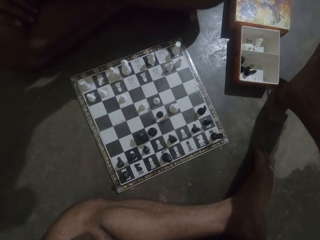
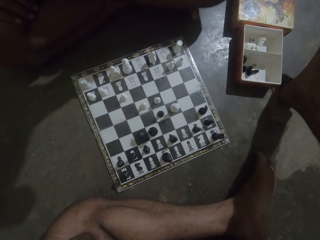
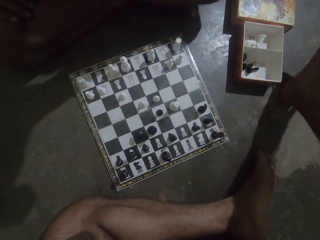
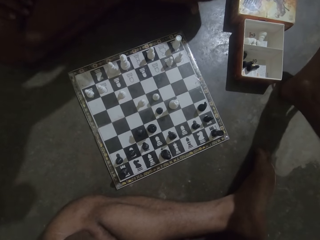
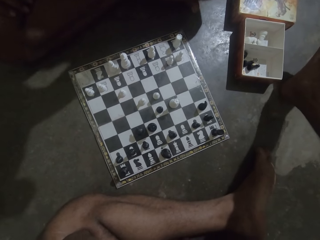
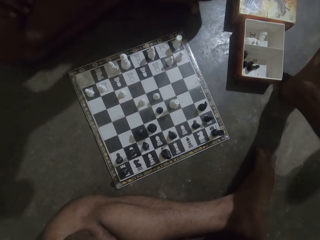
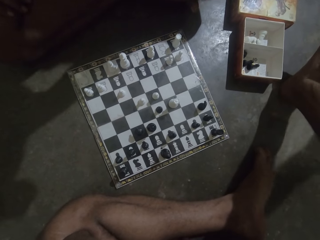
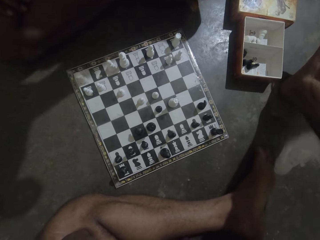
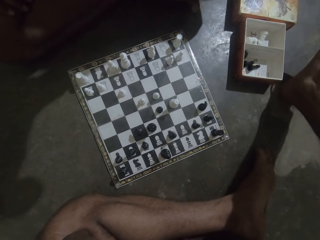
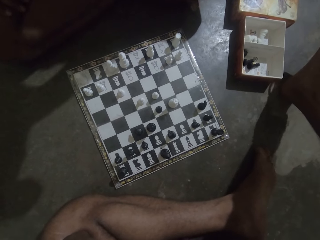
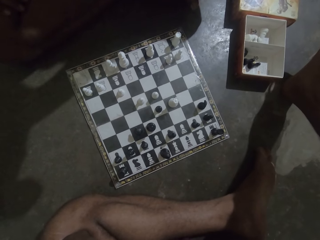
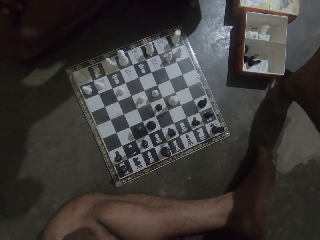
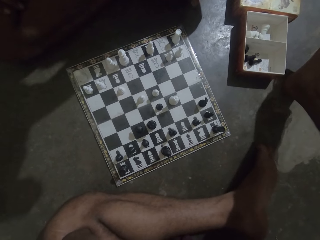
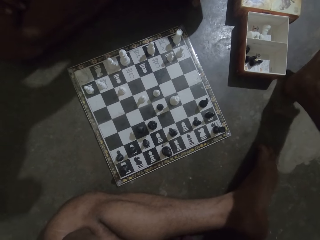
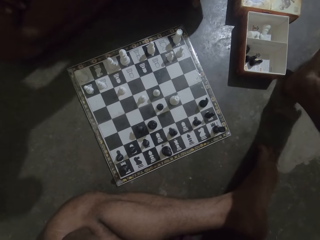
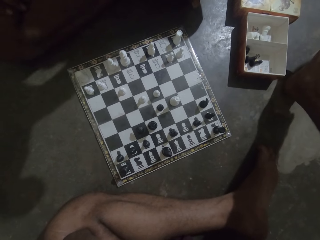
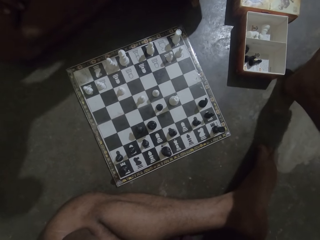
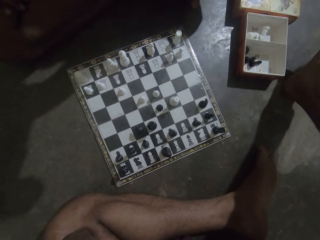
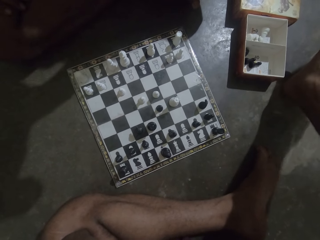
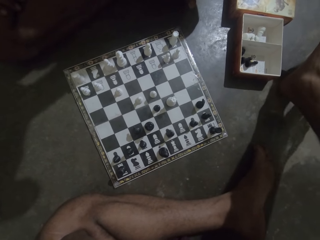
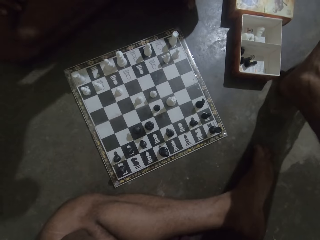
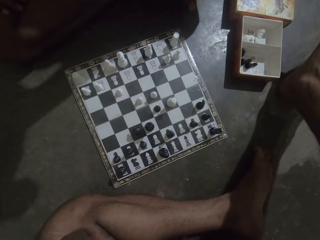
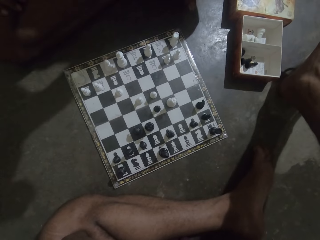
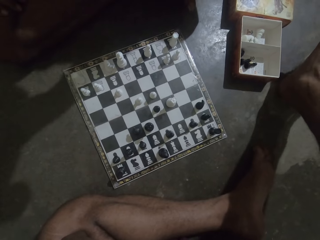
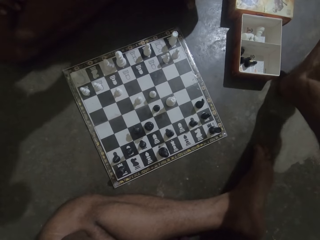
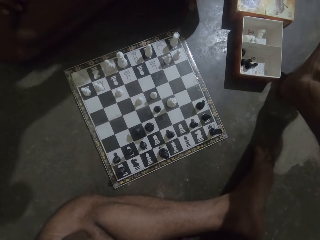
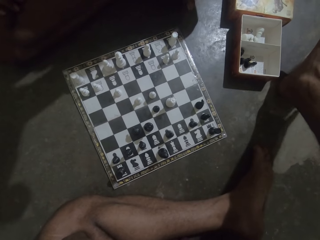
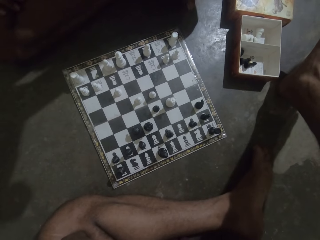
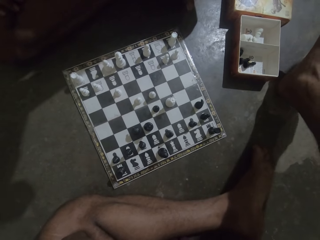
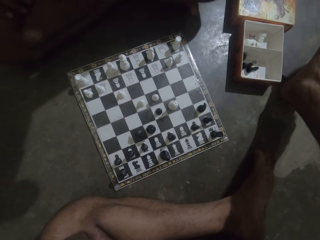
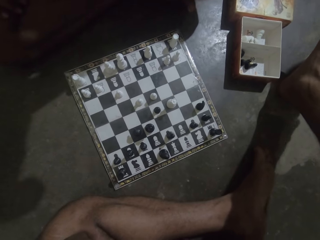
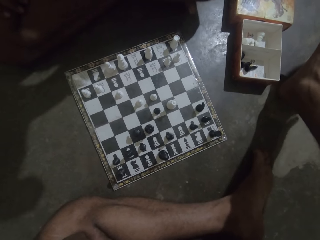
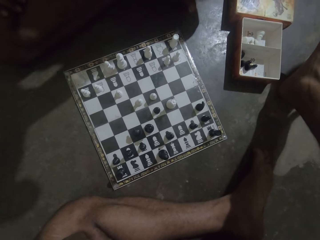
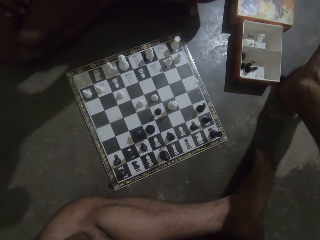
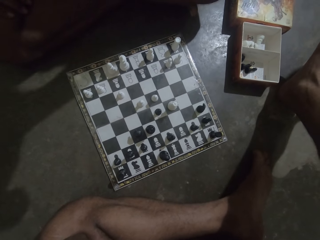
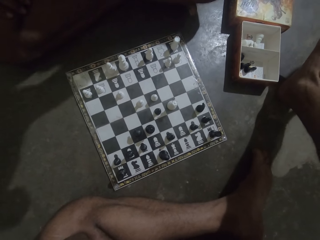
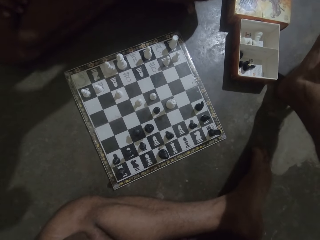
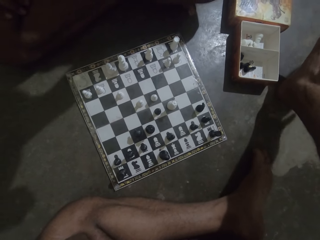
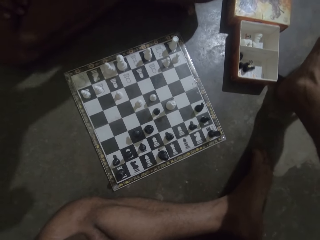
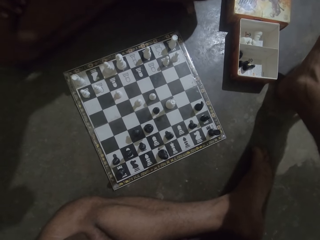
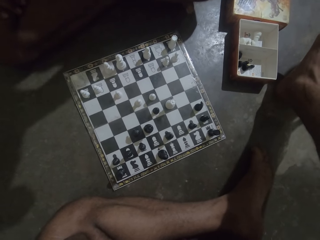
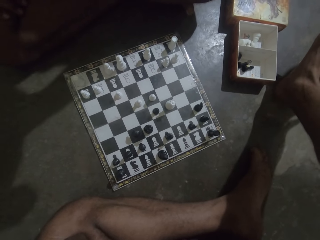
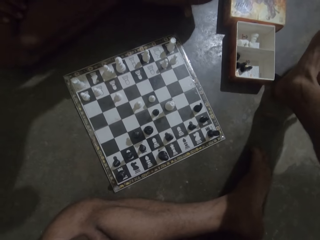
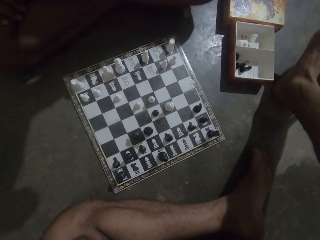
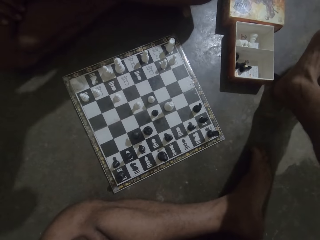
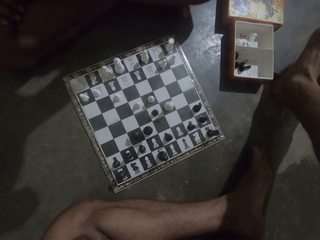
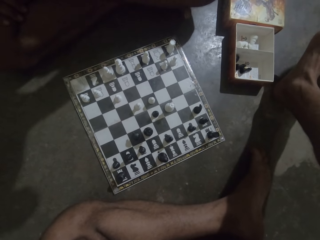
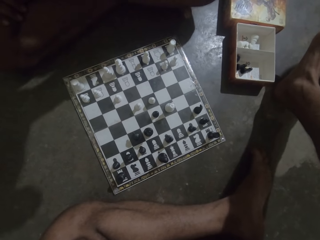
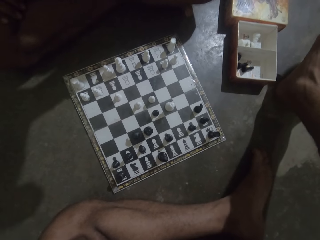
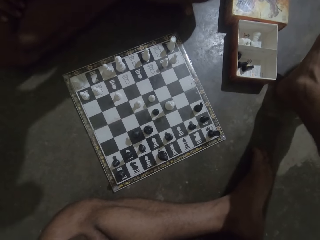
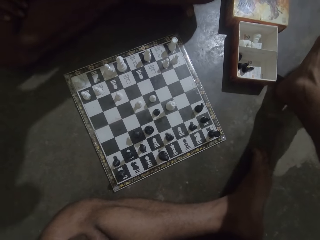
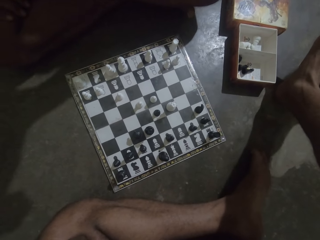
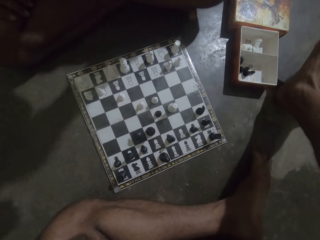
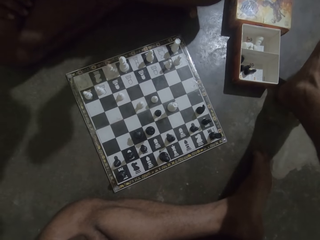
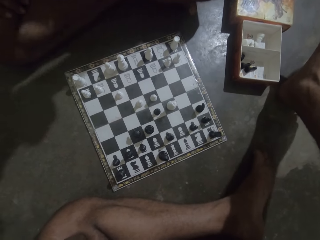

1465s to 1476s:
The camera wearer looks at the chess board.

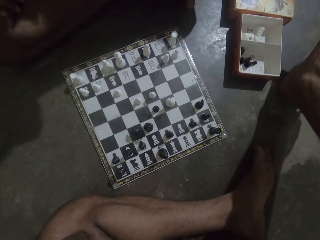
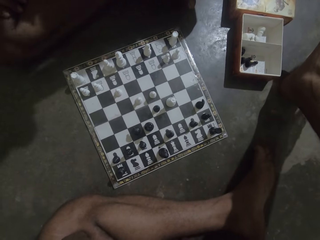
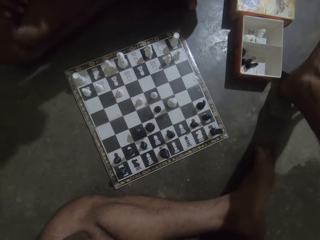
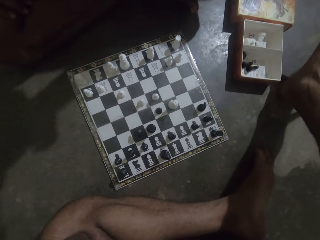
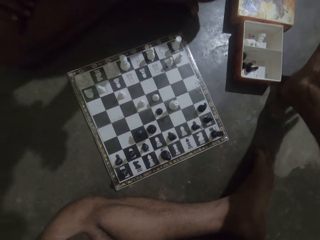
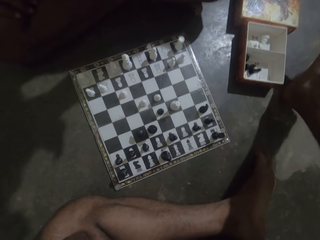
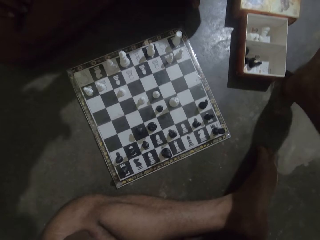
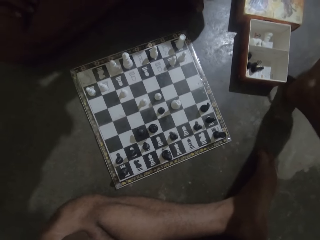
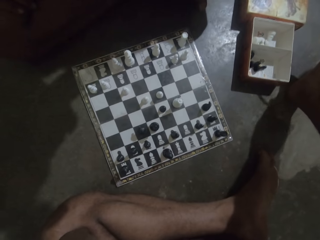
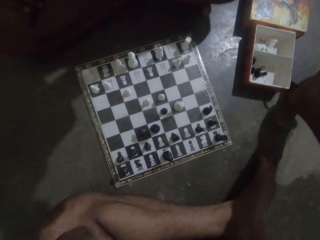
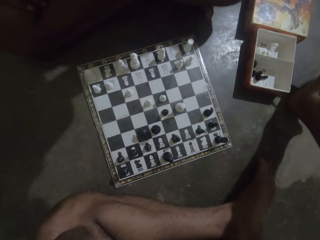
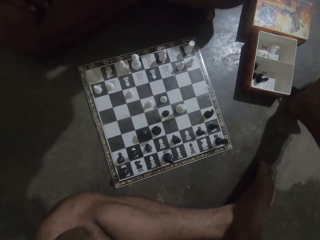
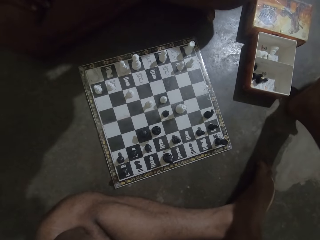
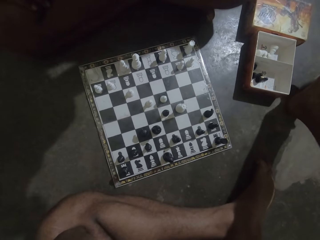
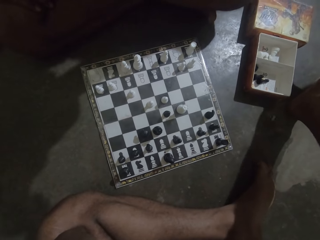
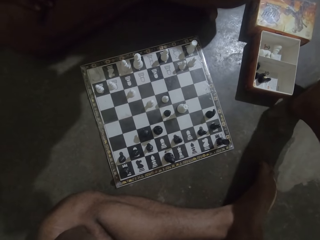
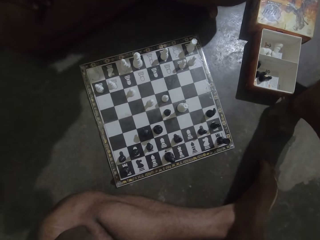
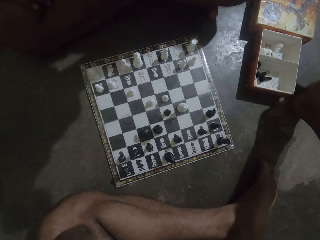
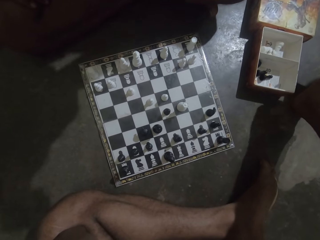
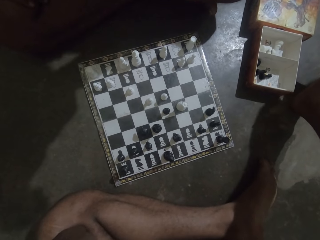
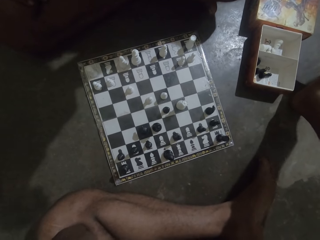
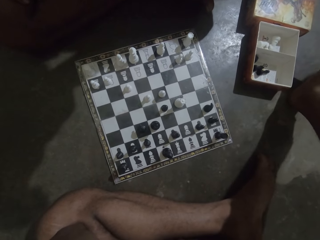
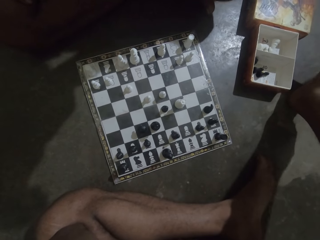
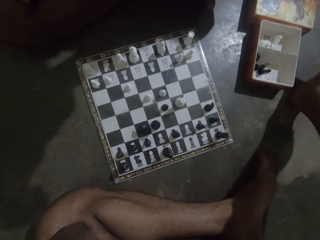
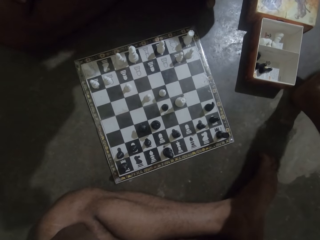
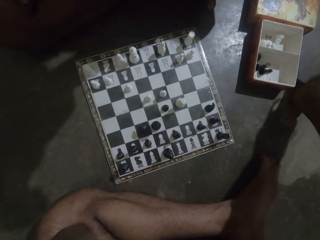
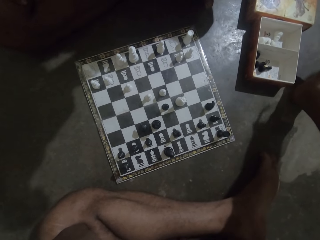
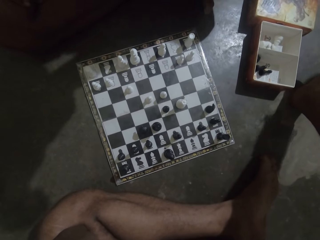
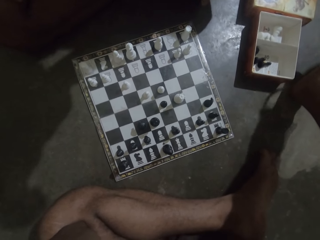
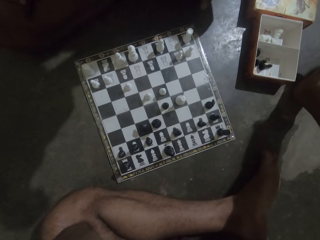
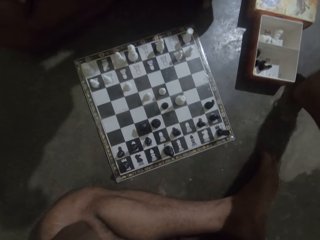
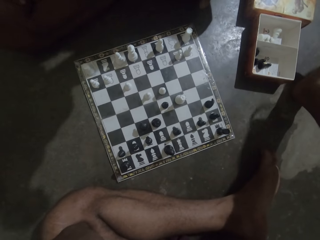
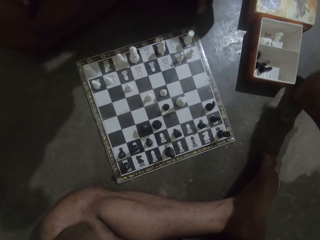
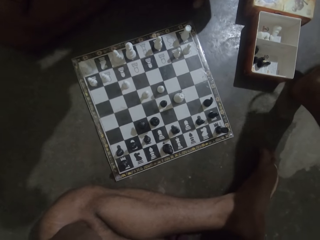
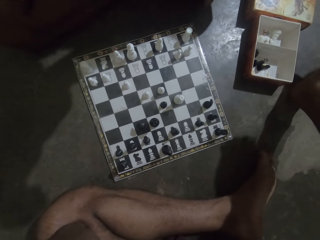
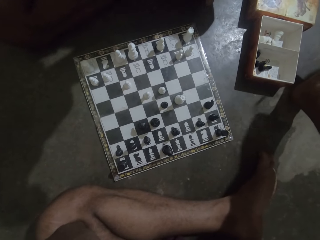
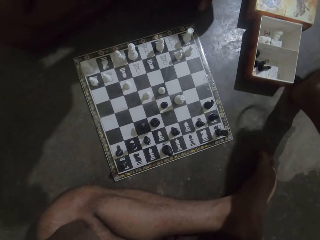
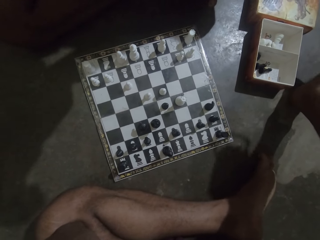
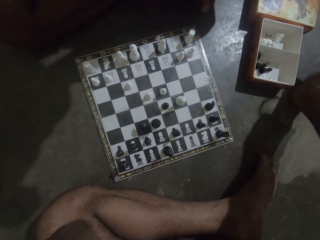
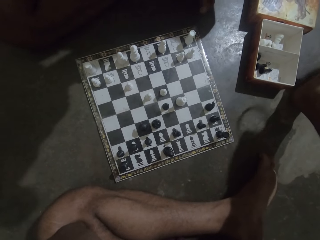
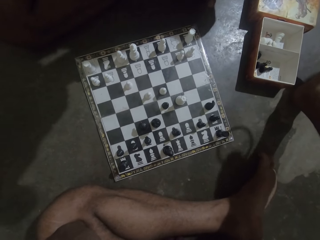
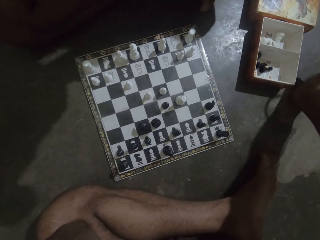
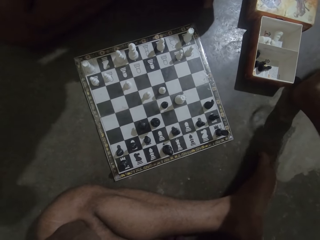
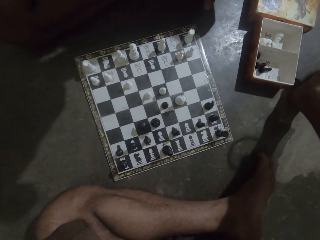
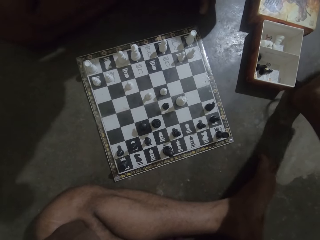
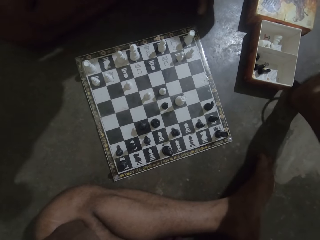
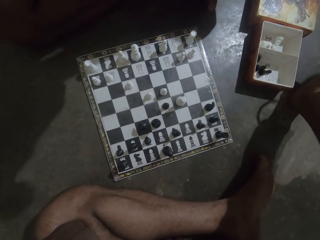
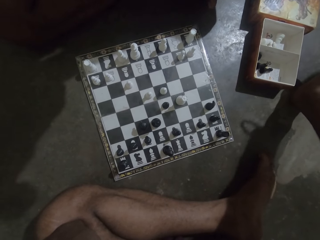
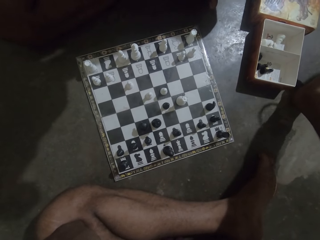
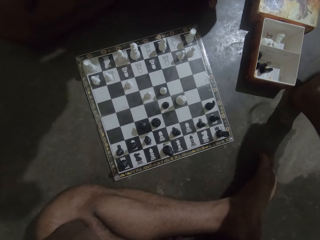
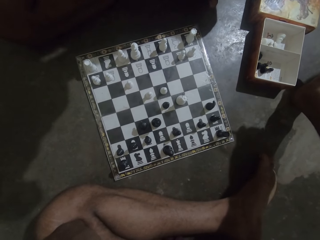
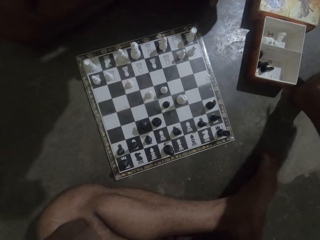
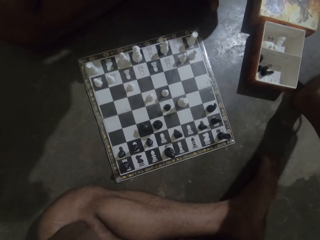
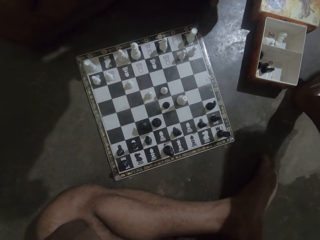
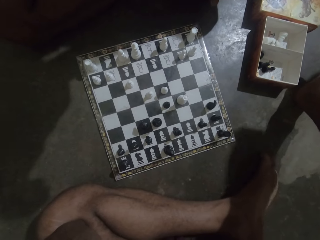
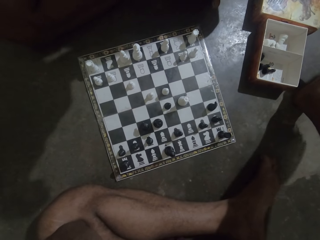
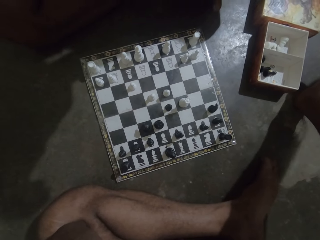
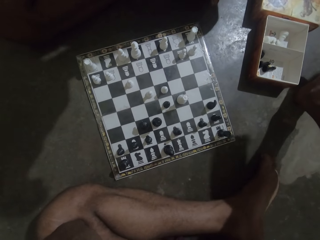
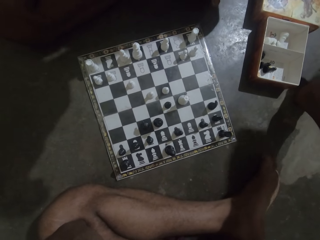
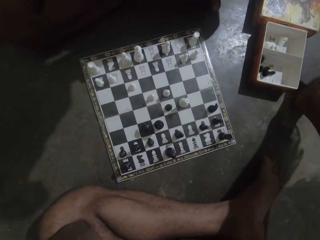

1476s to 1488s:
The camera wearer plays with the bangle.
